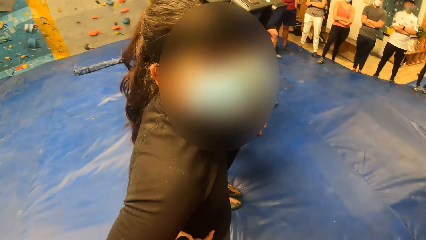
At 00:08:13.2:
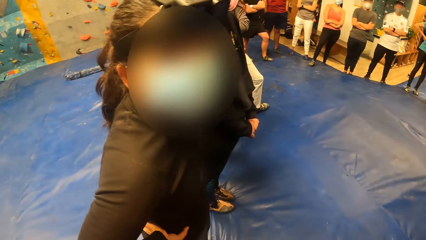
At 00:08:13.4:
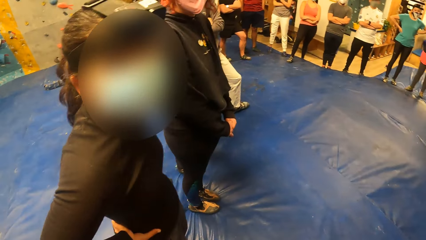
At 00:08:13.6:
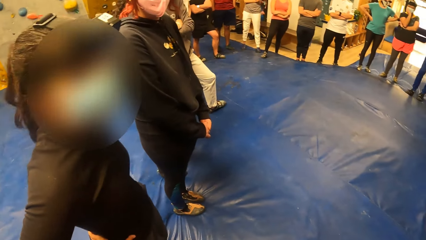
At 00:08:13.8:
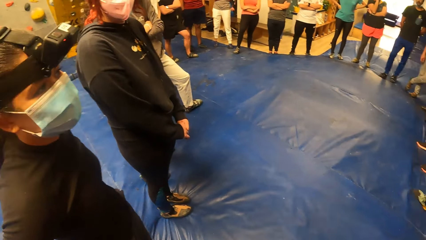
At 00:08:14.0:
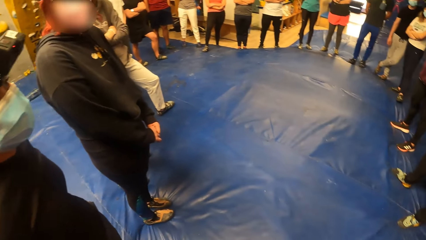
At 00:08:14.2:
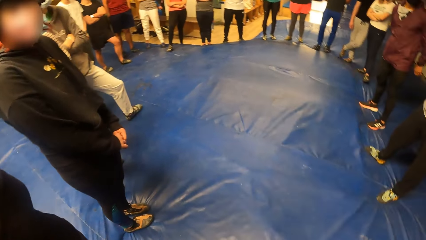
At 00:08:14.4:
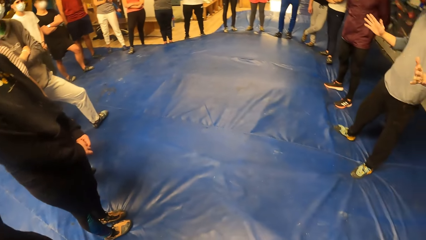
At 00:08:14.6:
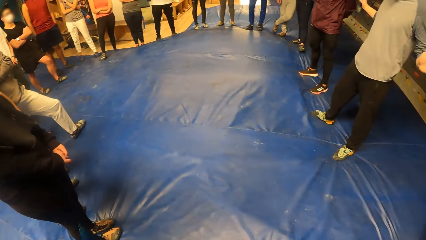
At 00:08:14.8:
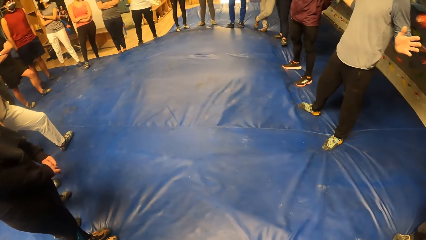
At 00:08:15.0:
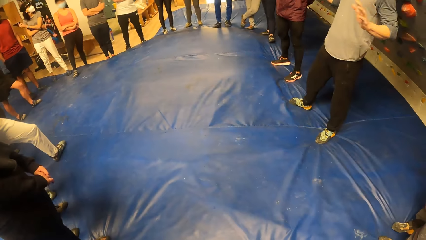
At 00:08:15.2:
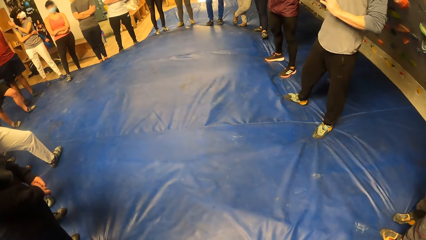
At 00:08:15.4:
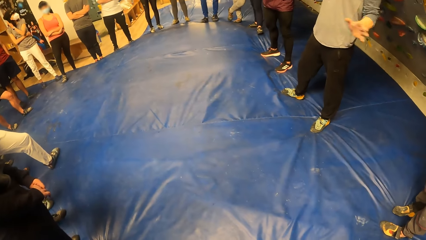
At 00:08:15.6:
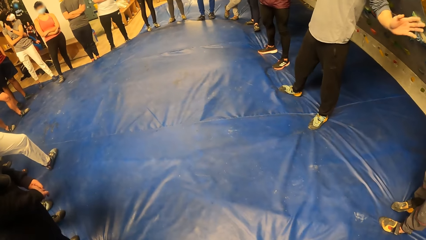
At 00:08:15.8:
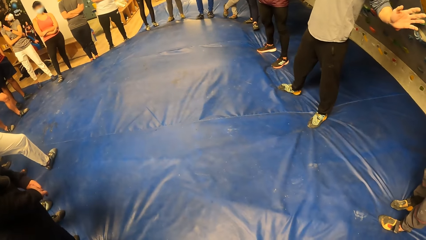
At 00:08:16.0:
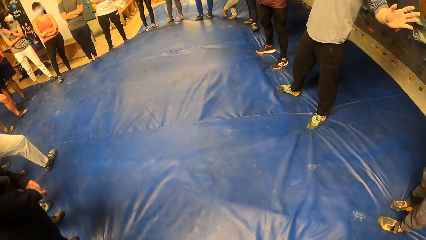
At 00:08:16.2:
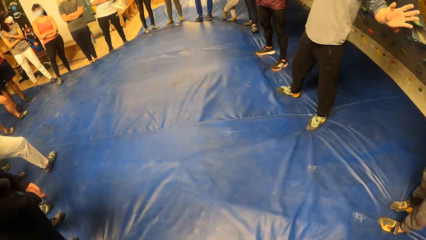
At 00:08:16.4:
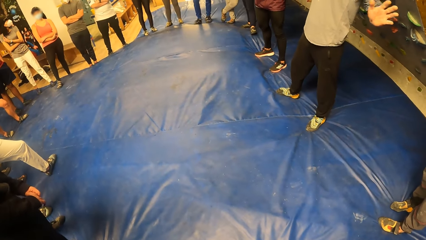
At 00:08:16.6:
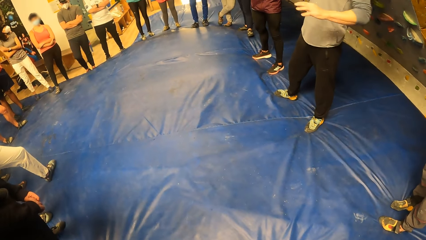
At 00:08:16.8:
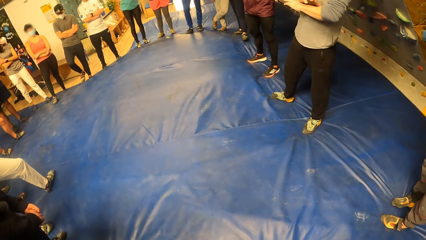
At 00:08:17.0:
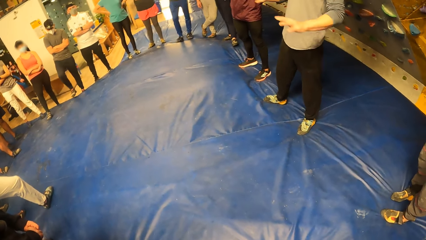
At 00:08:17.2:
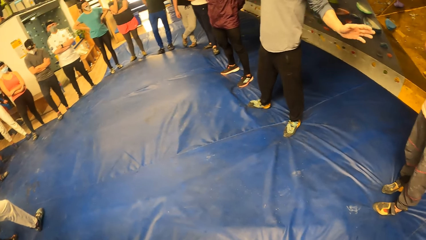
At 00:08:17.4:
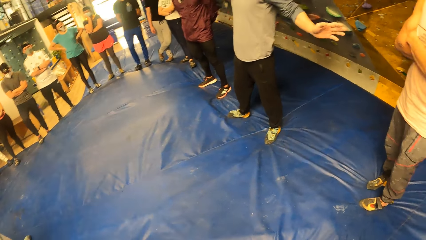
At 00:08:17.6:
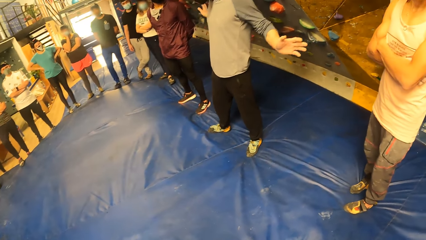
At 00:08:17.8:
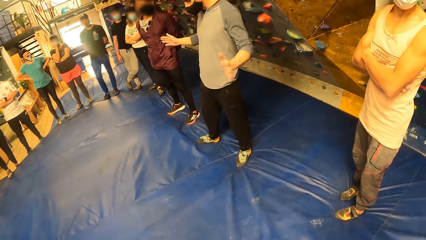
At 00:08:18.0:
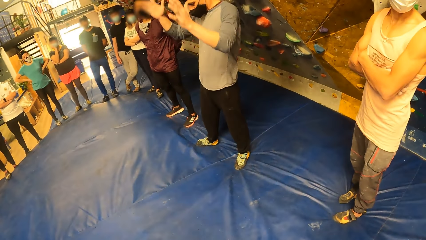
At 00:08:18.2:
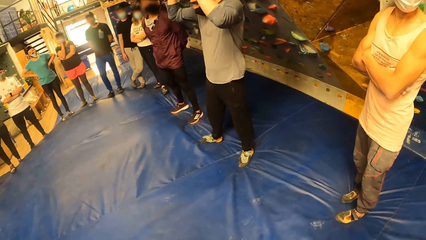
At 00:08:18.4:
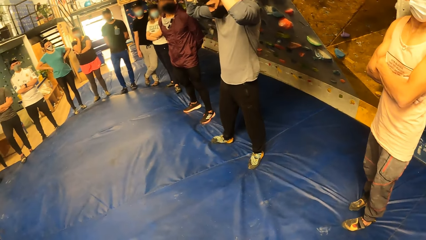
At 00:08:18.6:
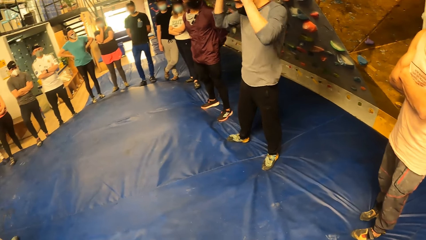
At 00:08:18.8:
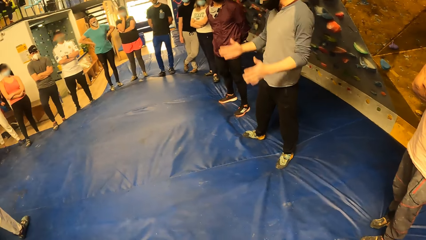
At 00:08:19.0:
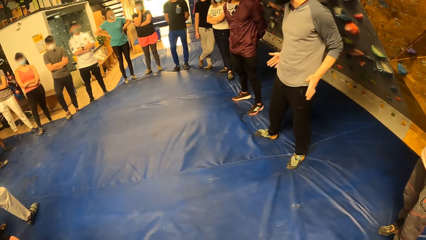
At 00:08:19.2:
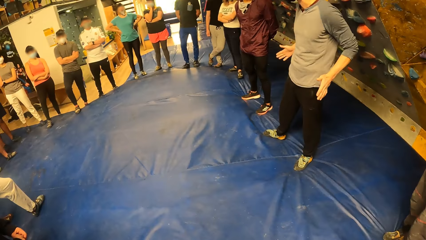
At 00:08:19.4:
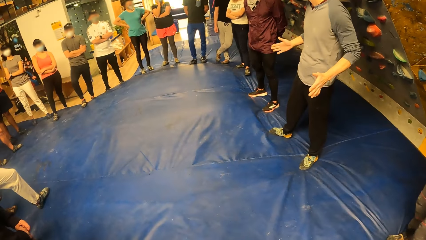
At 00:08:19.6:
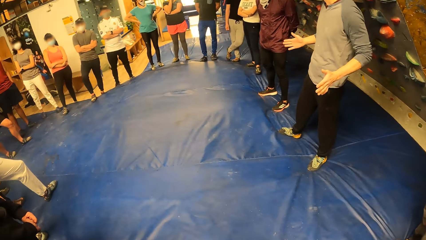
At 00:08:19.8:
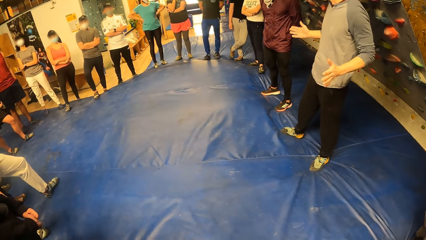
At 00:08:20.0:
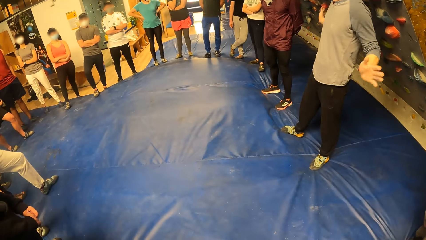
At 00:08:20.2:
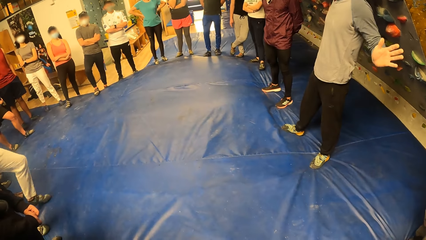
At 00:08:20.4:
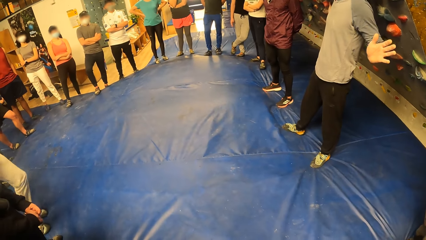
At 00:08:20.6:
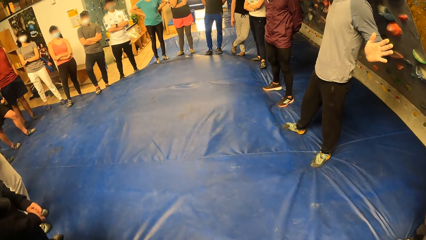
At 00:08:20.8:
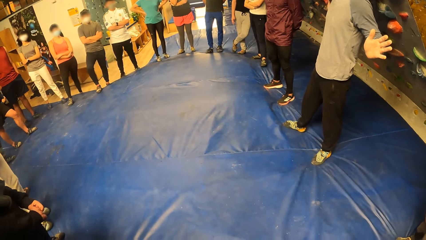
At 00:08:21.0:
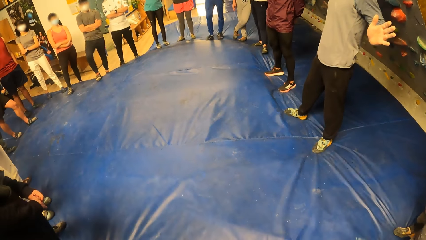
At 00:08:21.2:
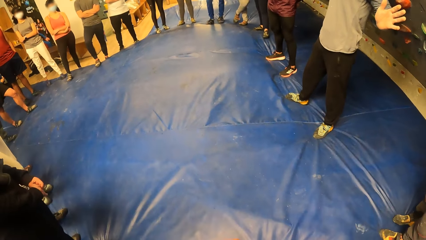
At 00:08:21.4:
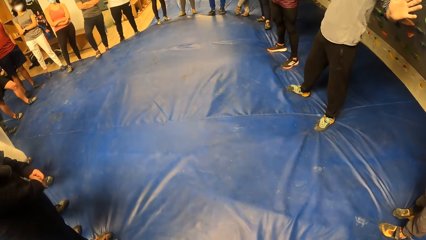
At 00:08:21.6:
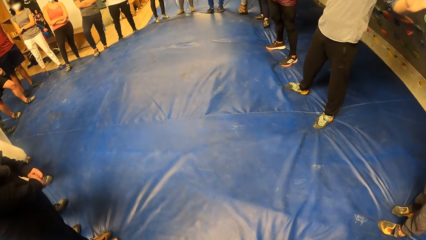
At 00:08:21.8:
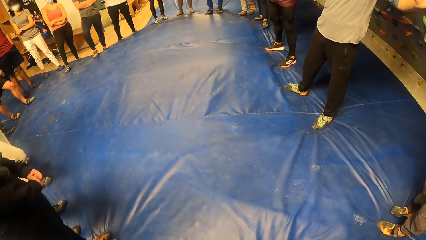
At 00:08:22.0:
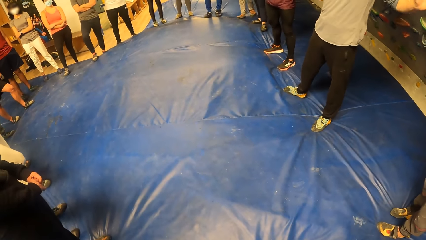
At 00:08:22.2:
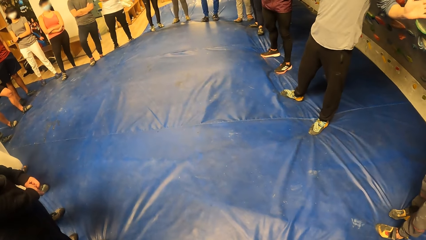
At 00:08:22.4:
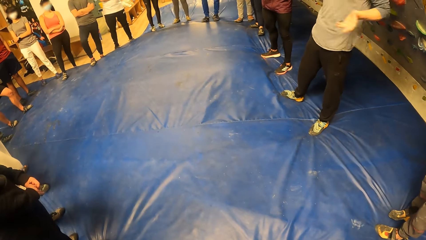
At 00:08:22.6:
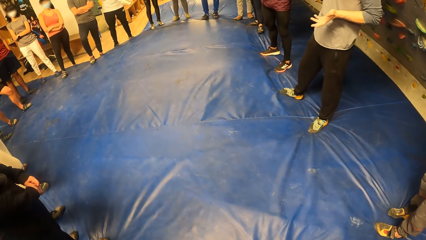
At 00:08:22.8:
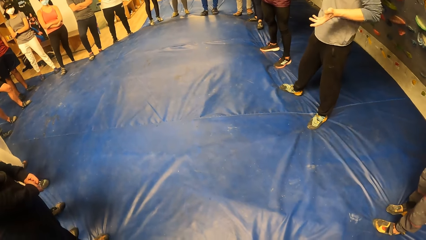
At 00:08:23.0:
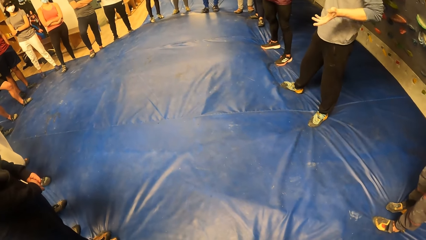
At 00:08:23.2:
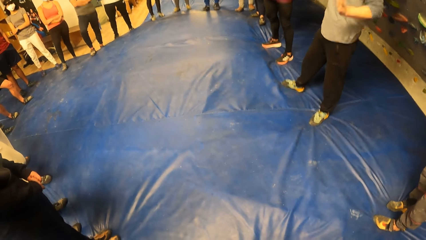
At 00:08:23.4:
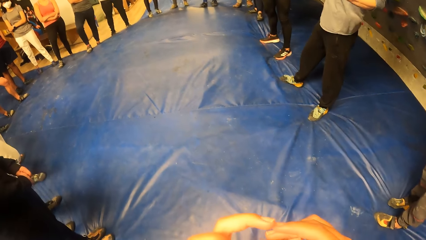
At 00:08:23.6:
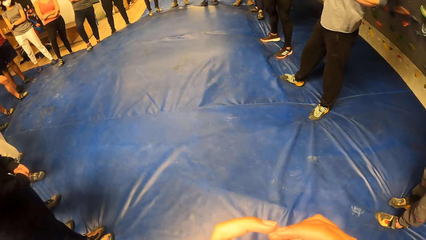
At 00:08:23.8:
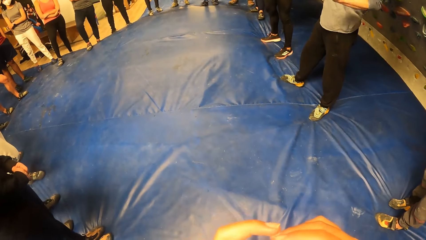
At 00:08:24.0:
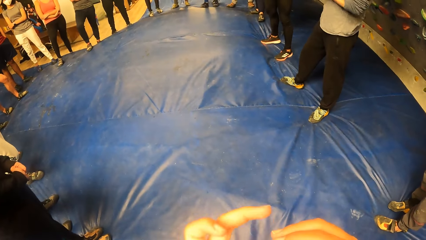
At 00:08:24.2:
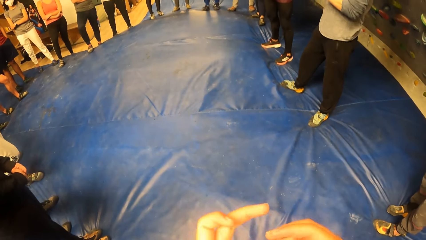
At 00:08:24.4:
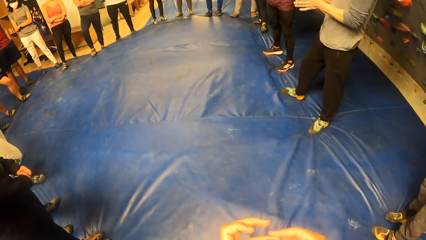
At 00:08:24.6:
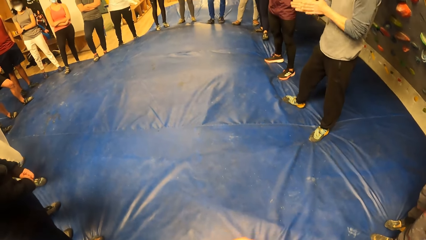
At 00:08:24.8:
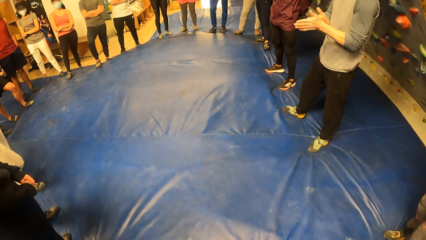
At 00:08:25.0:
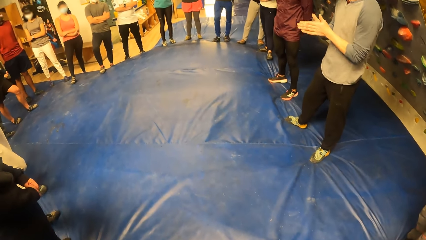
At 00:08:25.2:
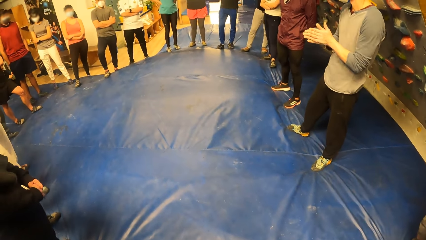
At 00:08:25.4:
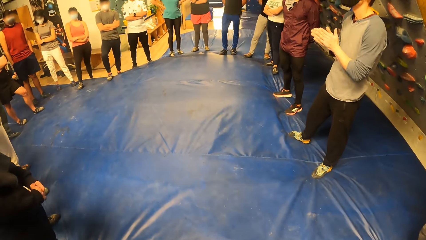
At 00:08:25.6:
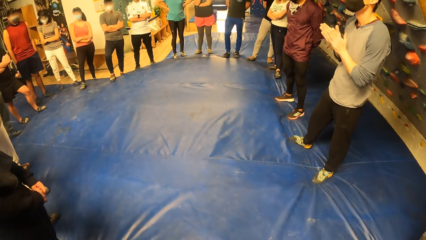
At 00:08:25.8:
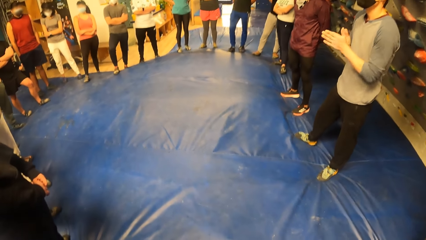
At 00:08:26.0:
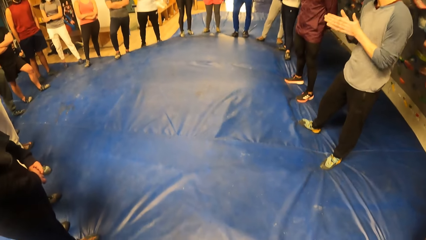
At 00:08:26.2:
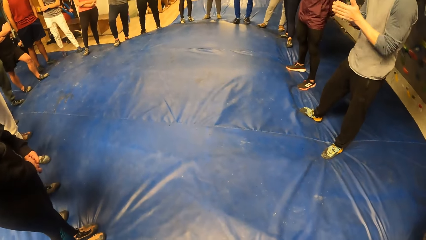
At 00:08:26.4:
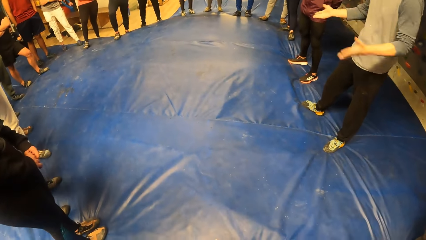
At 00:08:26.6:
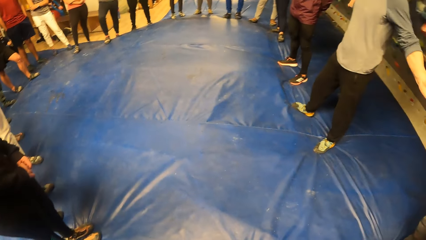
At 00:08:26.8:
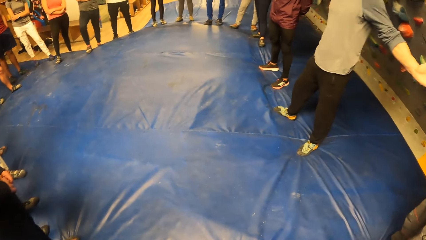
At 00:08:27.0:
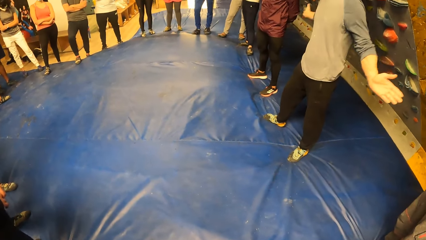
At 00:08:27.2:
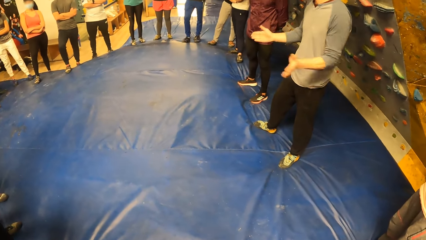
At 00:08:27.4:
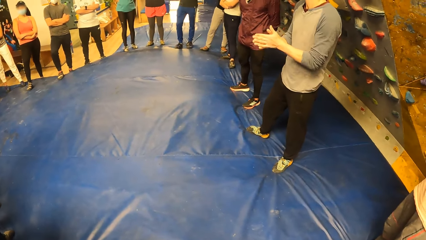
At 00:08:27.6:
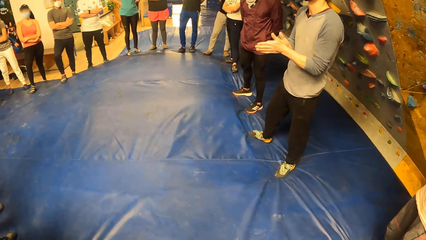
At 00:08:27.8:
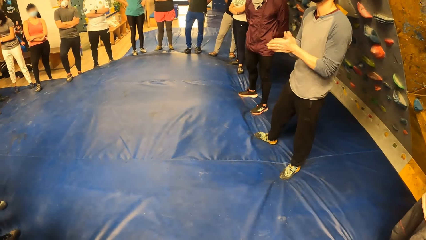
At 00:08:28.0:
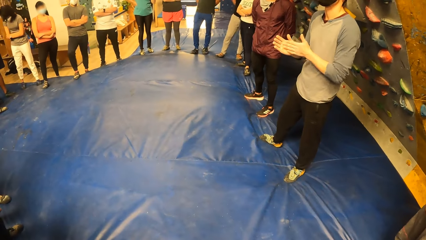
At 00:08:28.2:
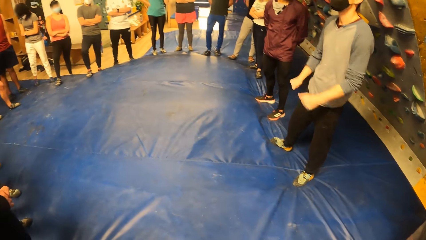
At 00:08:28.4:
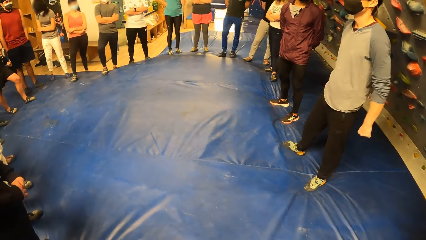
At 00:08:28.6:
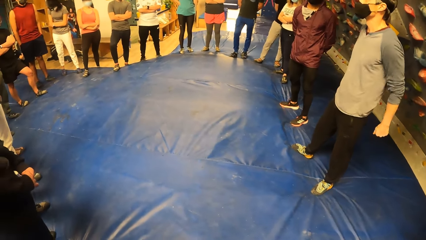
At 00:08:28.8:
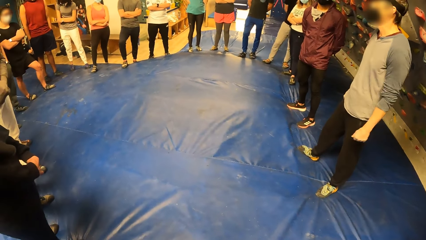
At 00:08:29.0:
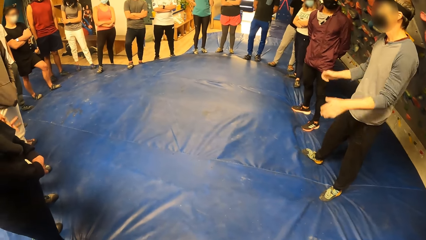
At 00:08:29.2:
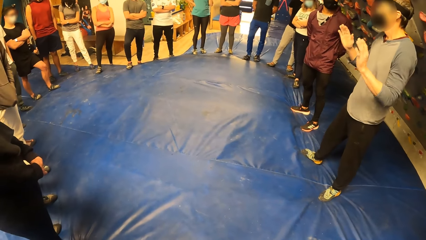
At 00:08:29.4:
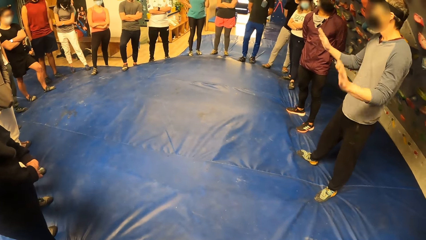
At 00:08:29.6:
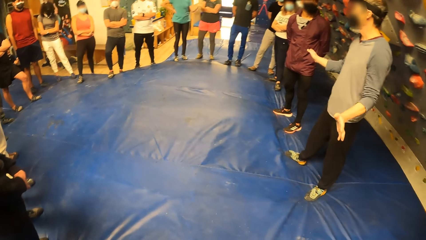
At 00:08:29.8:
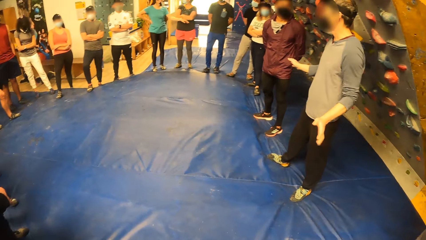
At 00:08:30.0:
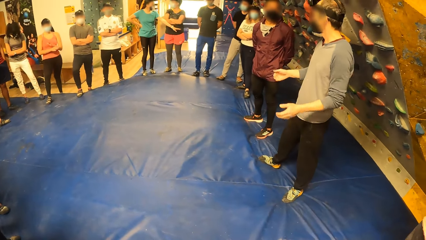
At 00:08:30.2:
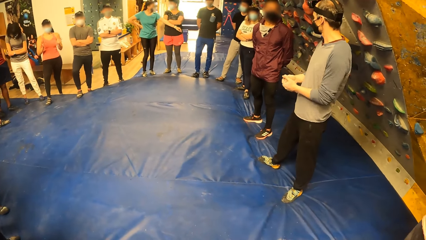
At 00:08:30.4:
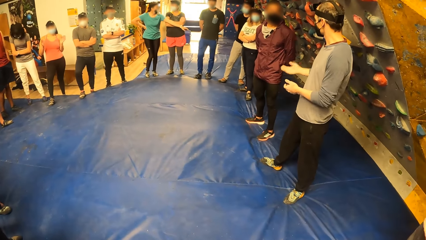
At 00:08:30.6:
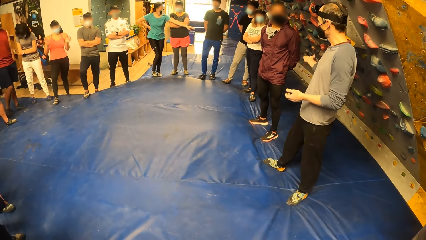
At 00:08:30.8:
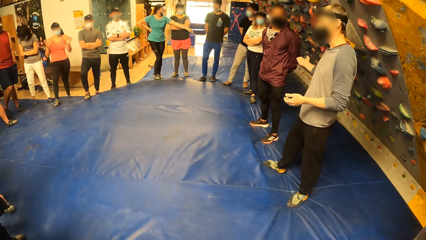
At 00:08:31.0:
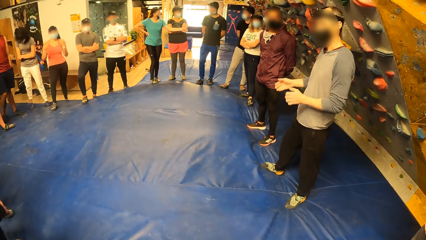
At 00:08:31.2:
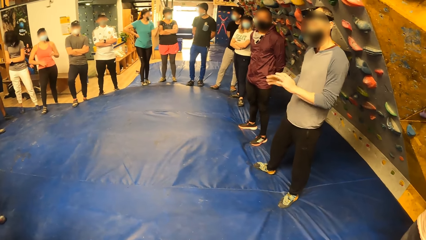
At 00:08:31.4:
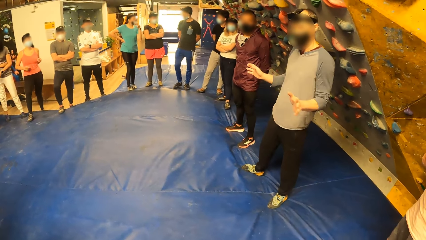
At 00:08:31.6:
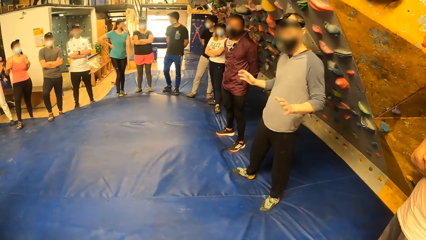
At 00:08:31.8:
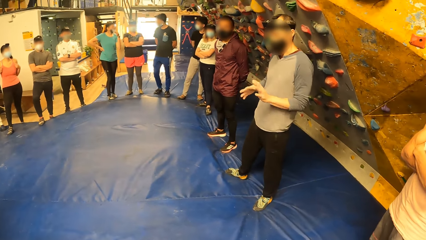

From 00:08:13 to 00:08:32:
The camera wearer focuses at the floor. She looks up. She looks around. She looks at her hands. She looks around.
